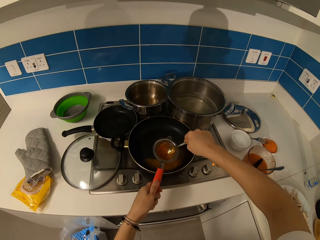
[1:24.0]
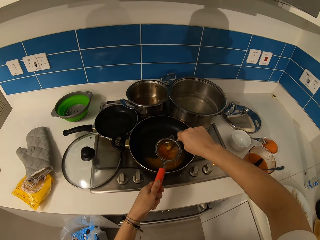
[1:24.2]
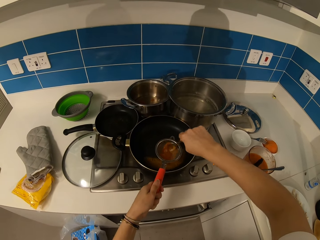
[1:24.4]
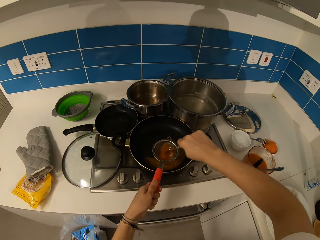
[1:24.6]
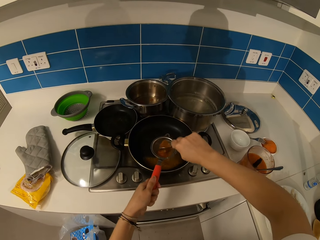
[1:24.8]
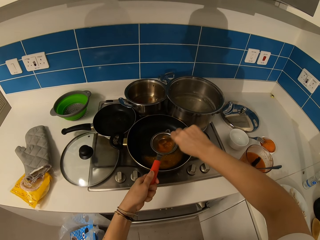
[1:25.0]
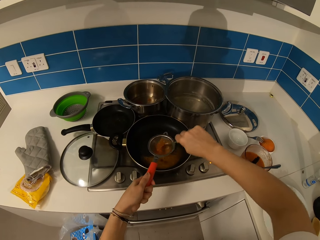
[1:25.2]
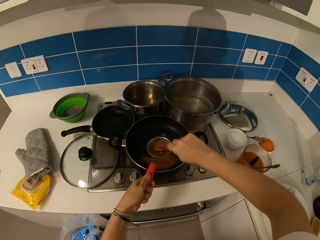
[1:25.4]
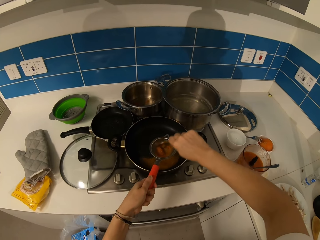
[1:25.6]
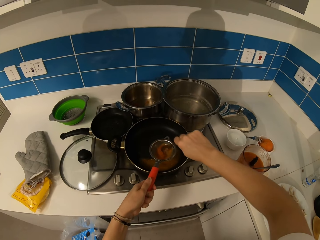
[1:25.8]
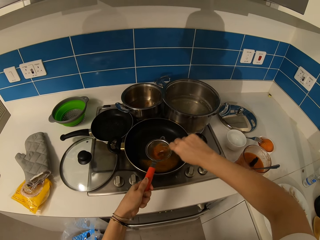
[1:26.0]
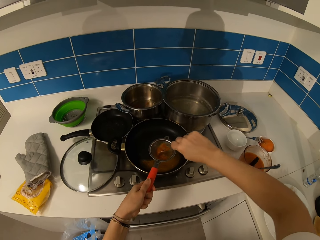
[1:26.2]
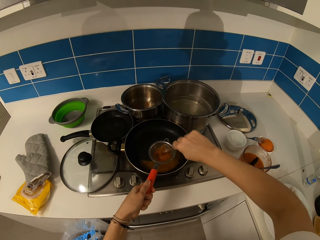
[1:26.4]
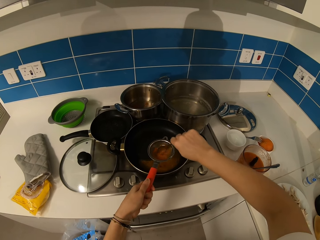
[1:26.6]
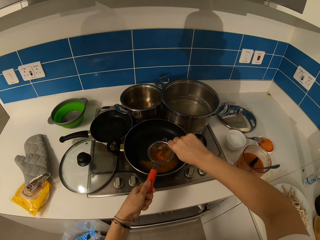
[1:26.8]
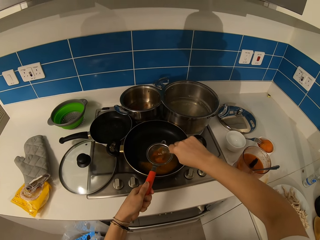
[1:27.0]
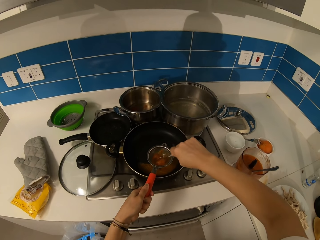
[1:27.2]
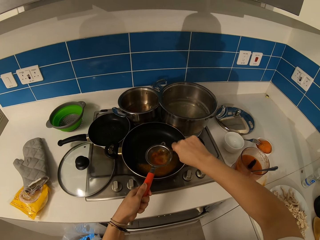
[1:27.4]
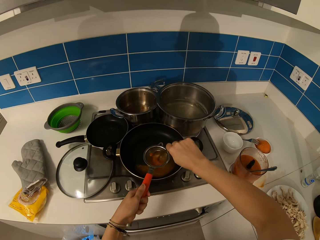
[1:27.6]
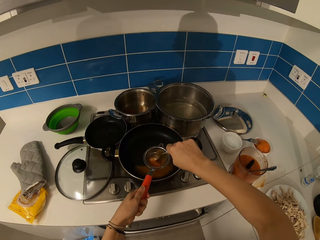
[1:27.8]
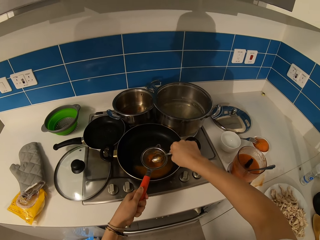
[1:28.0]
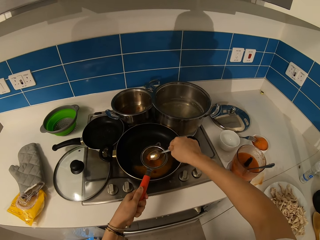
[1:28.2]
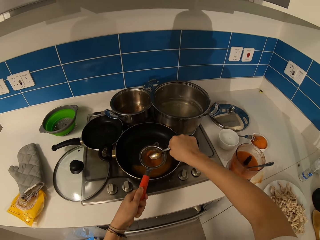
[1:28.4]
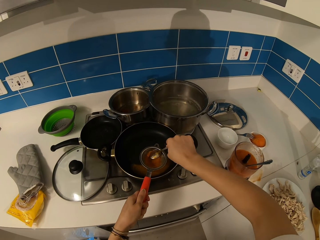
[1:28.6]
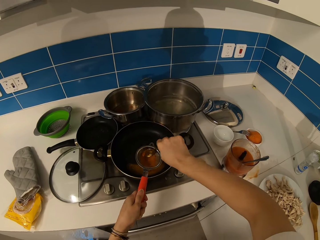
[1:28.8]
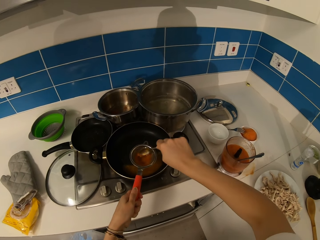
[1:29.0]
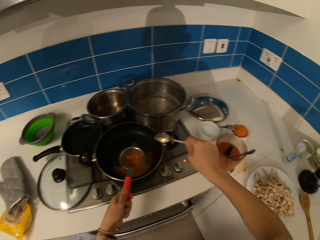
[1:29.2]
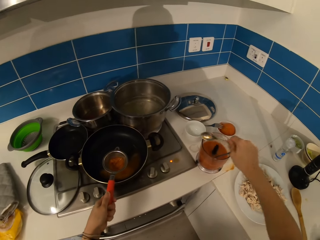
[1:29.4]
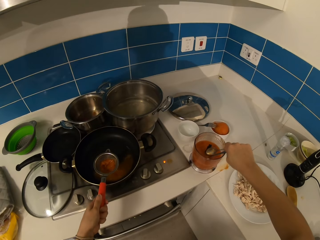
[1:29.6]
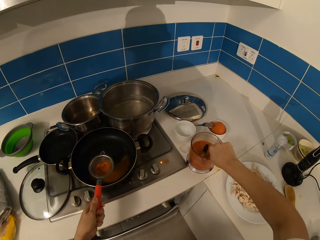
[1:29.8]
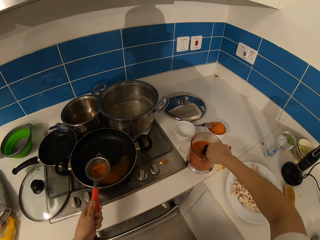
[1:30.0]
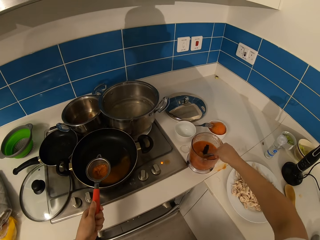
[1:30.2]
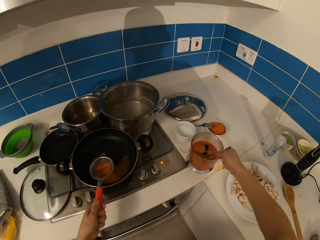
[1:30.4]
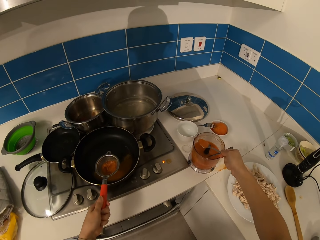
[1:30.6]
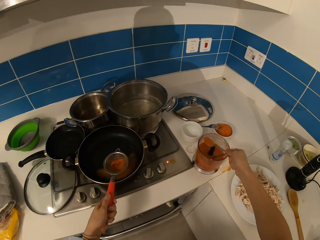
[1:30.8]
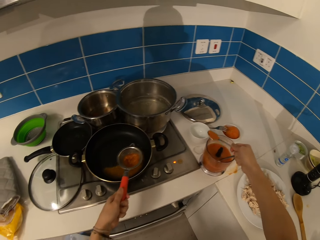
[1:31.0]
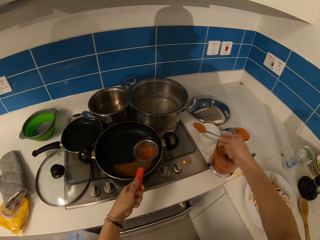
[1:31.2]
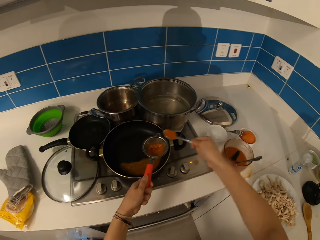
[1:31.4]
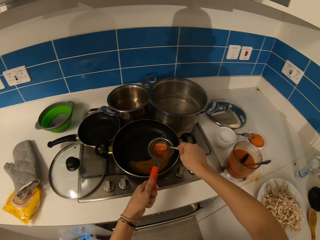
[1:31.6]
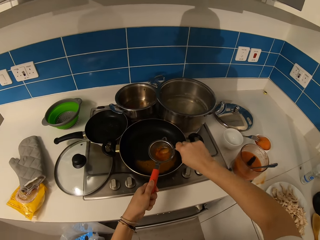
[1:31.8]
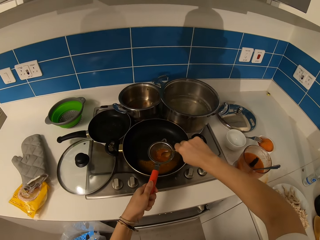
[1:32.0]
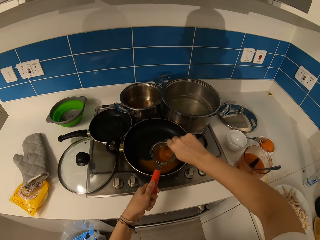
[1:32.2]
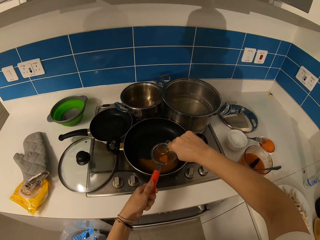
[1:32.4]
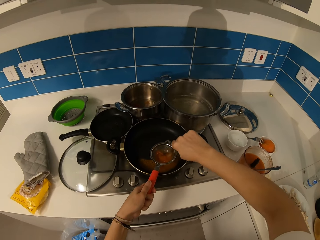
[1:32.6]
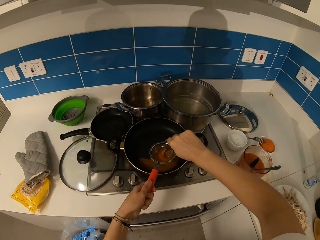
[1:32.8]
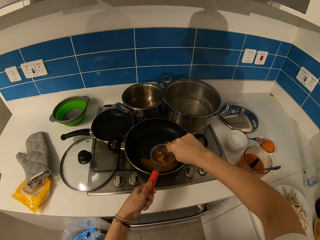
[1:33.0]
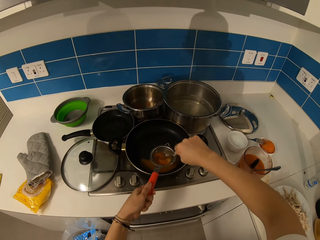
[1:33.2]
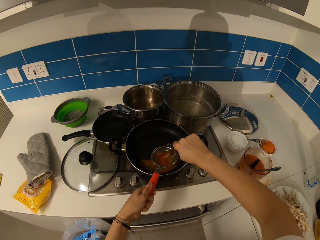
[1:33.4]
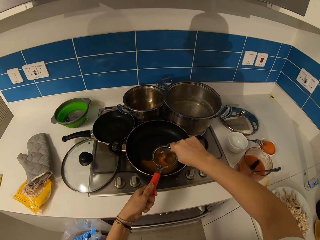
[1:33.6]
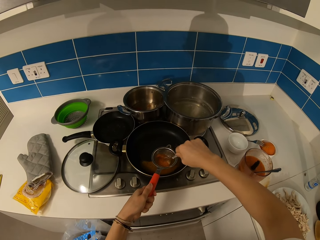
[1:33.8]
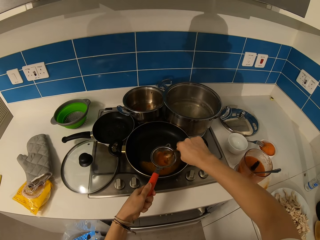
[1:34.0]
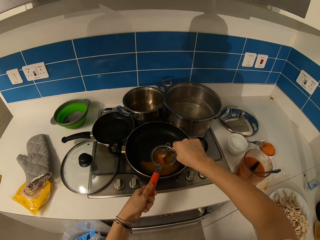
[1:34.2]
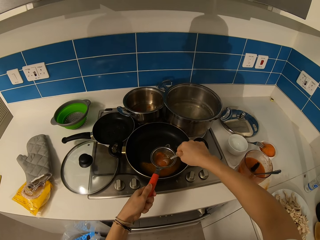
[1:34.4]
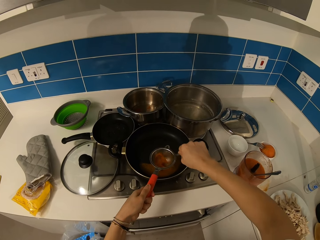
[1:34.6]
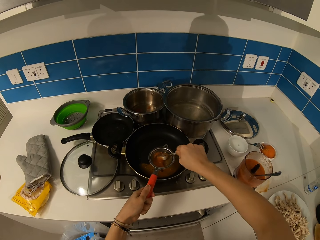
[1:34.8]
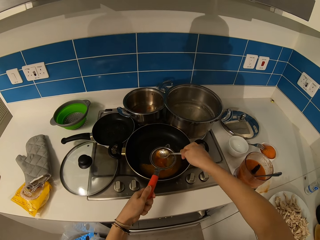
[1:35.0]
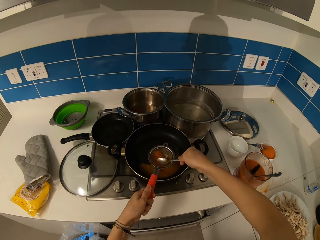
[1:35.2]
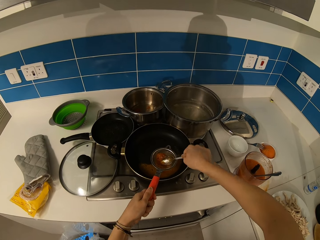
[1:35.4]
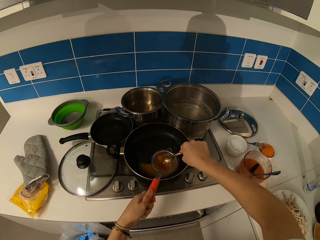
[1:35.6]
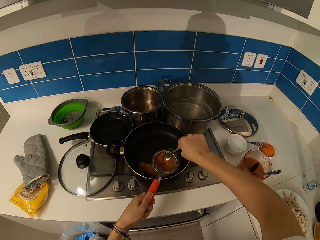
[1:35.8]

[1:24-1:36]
The camera wearer sieves the tomato paste. They put the tomato paste in a sieve. They sieve the tomato paste.

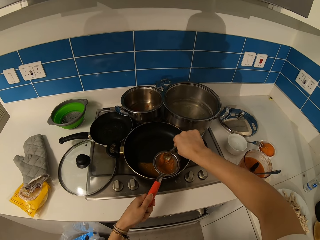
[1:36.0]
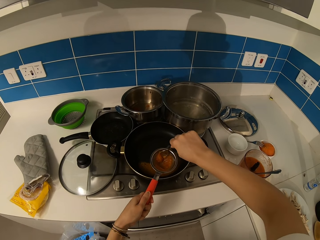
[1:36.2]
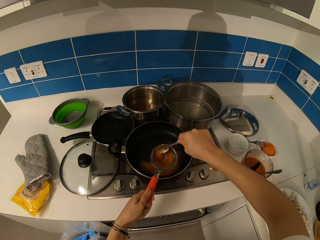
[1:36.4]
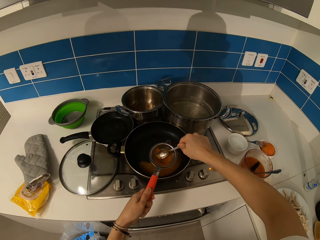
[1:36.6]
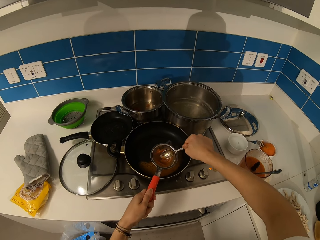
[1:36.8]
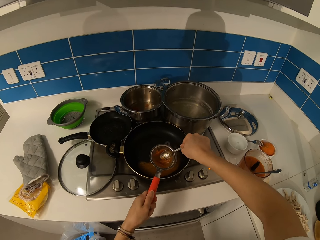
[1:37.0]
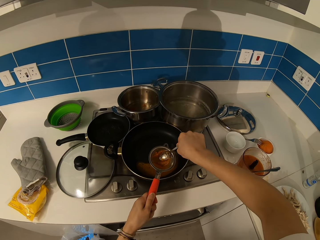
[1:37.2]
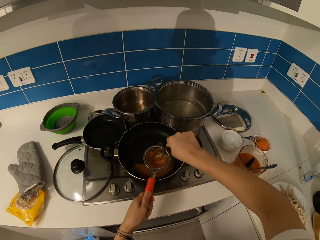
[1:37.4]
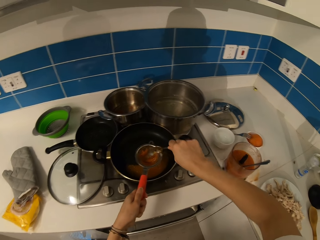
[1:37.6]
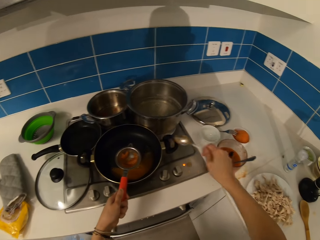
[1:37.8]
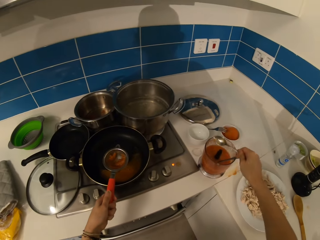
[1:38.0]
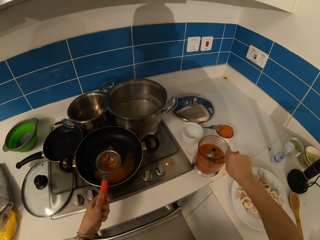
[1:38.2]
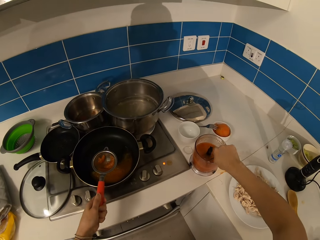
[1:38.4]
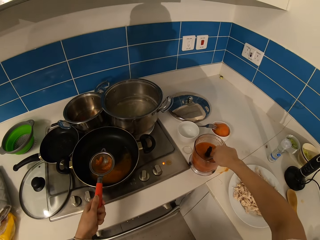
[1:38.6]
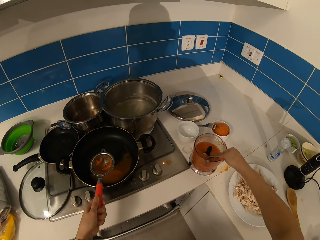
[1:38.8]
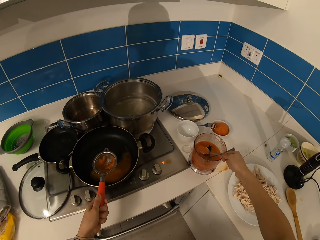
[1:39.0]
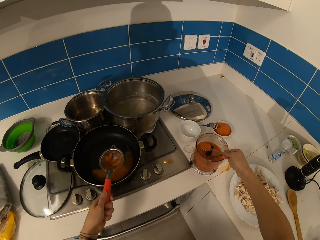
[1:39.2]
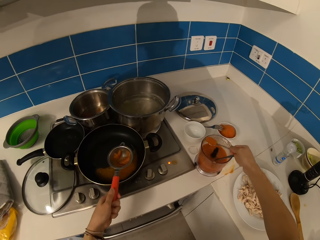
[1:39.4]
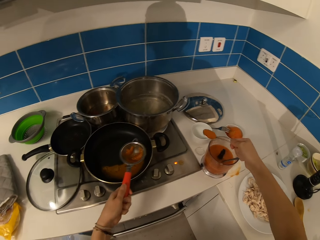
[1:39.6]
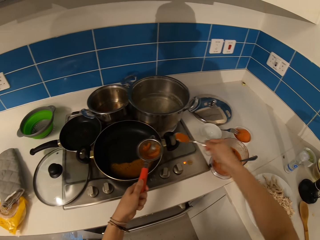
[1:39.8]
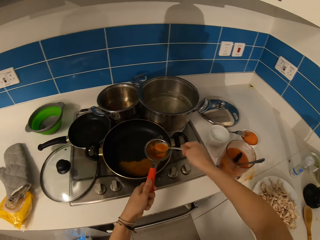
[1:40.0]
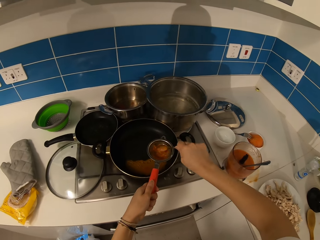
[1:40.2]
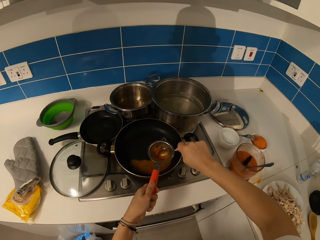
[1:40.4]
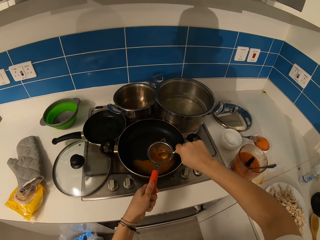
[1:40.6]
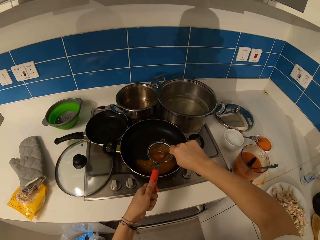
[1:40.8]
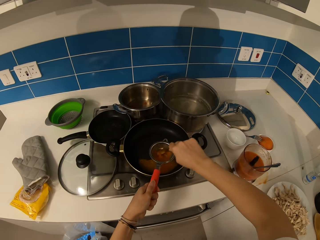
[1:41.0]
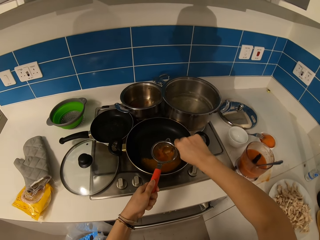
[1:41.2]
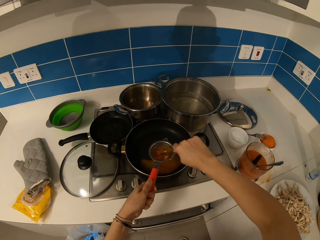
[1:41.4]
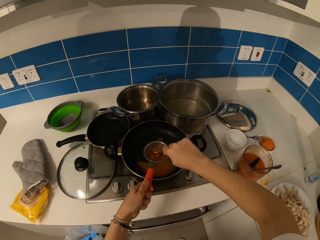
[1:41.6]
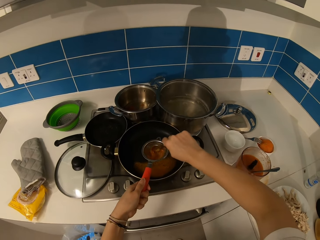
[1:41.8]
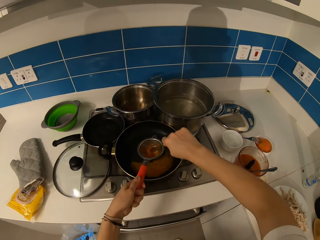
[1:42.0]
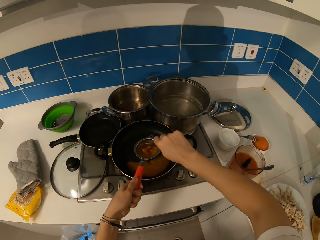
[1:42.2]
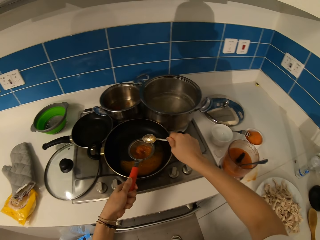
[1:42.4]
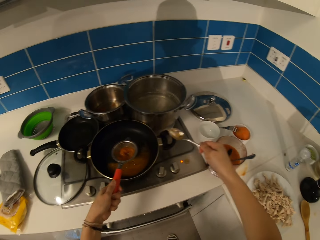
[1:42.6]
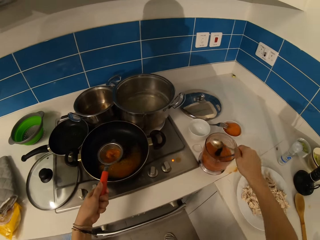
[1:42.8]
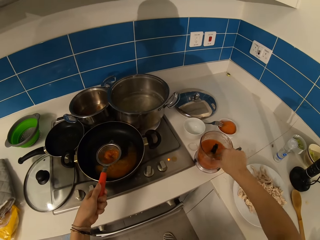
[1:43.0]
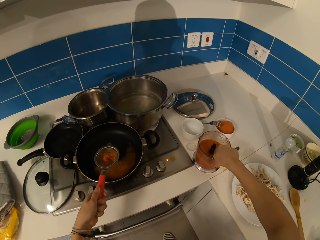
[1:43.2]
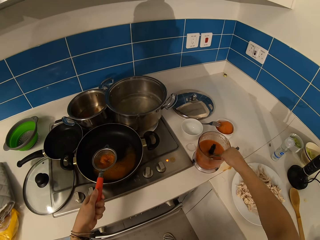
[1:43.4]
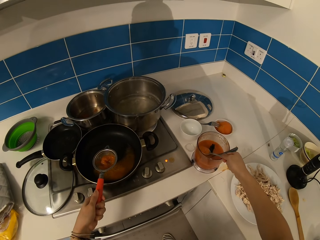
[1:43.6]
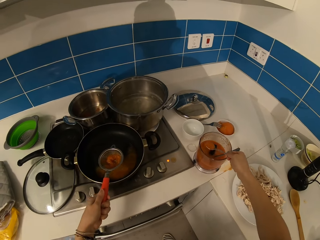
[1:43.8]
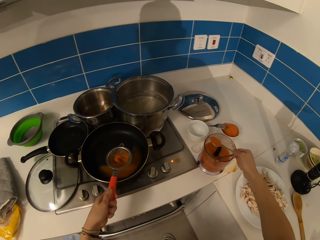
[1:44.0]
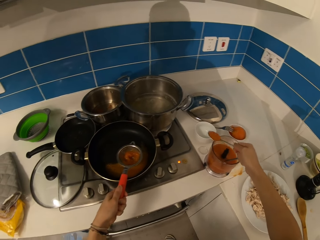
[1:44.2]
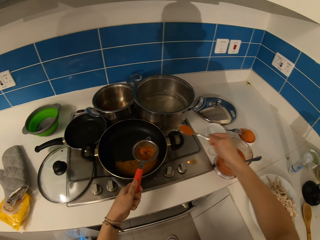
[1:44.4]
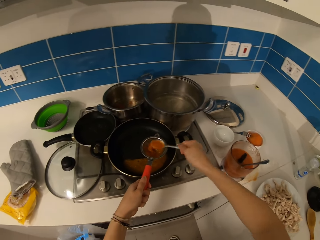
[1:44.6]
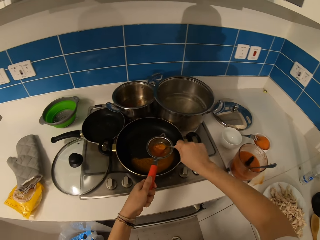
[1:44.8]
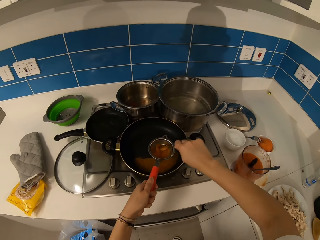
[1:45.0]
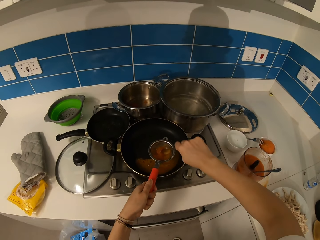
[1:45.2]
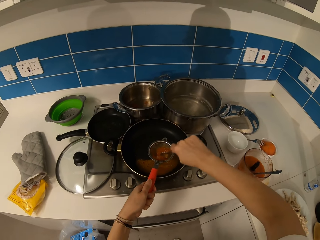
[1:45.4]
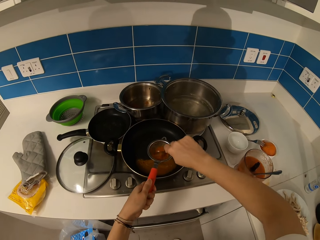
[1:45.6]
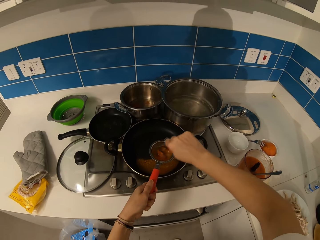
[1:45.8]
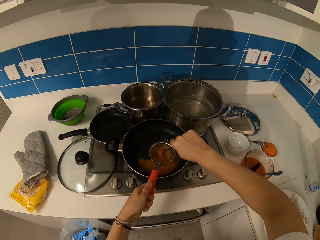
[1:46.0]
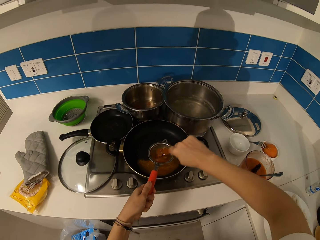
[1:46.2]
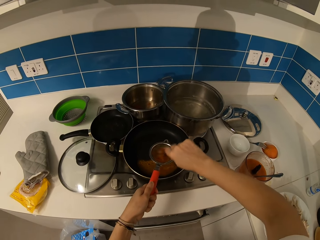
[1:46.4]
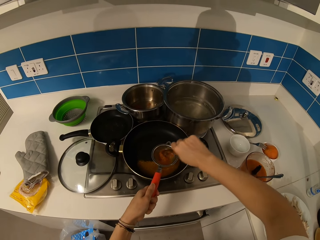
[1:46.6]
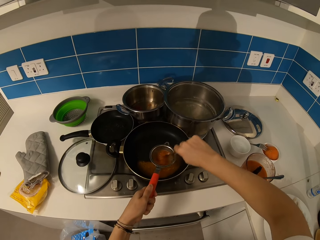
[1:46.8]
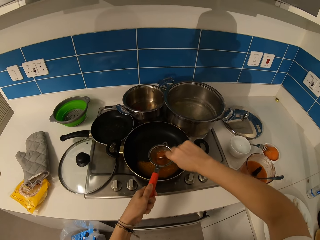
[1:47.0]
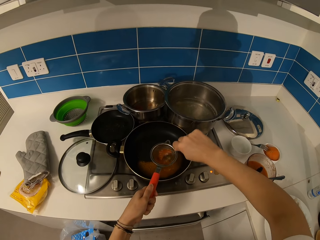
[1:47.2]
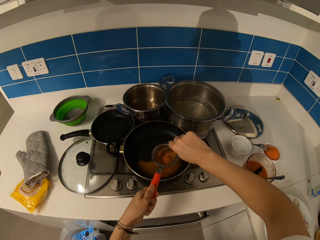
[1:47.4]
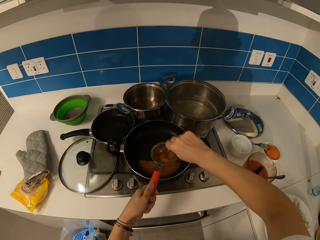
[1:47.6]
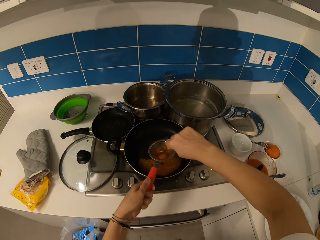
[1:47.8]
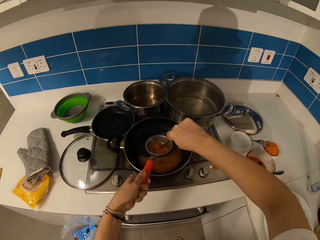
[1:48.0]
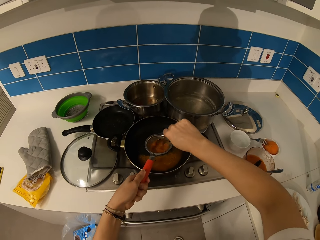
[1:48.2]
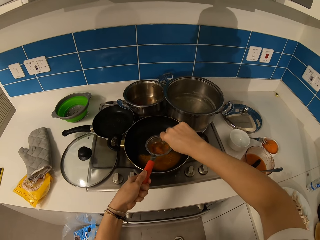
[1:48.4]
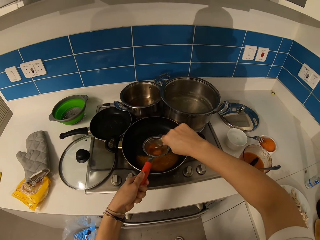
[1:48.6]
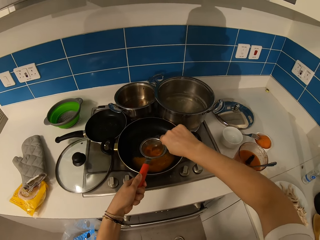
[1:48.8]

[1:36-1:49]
The camera wearer puts the tomato paste in a sieve. They sieve the tomato paste. They put the tomato paste in the sieve. They sieve the tomato paste.
